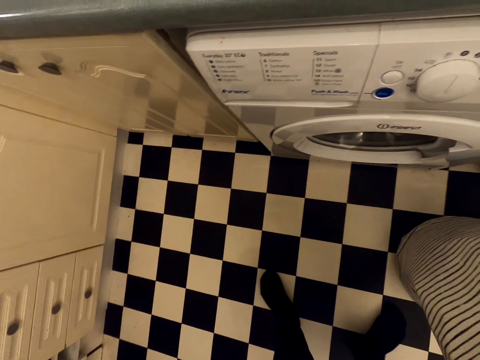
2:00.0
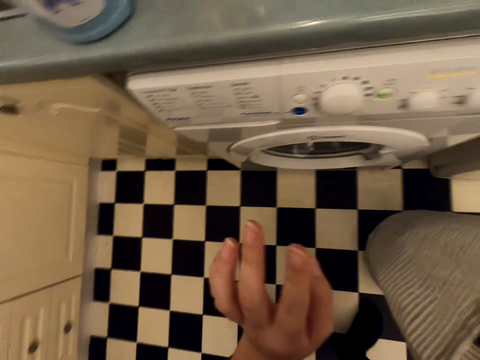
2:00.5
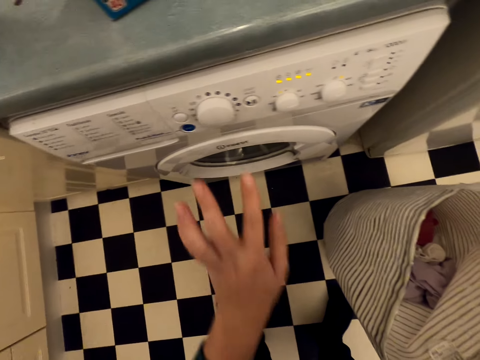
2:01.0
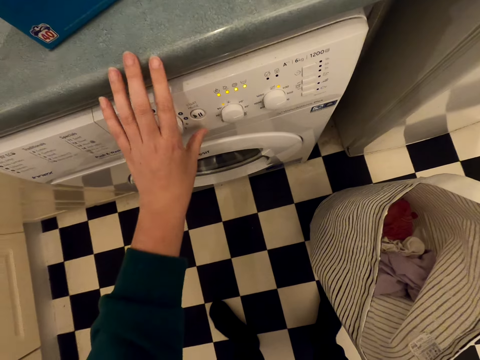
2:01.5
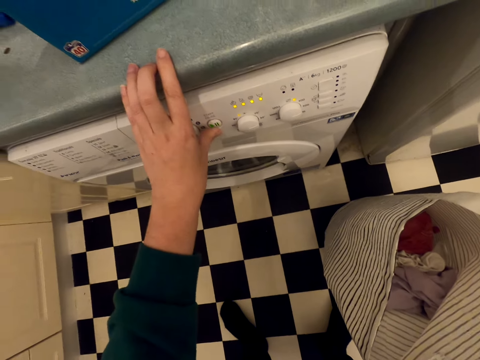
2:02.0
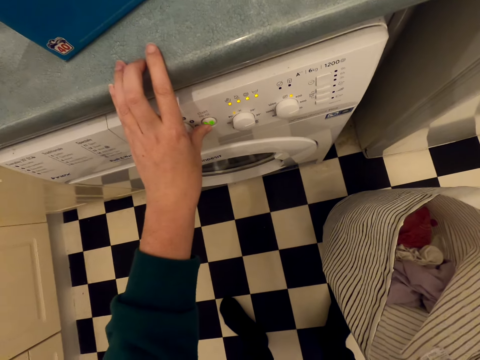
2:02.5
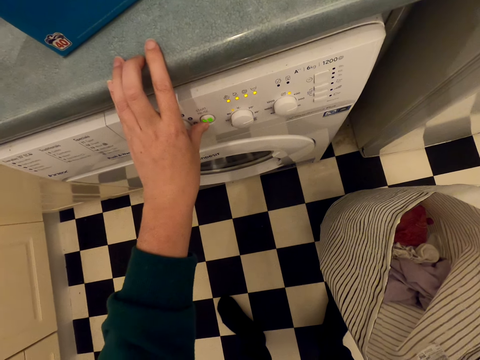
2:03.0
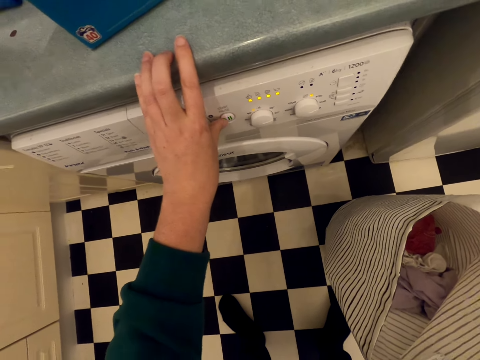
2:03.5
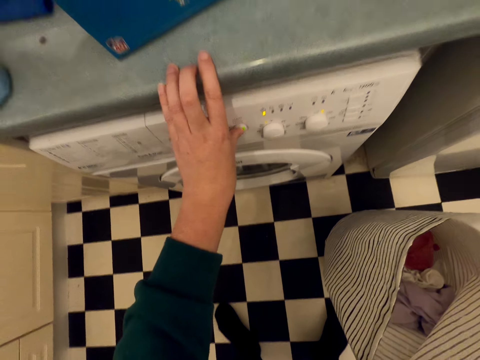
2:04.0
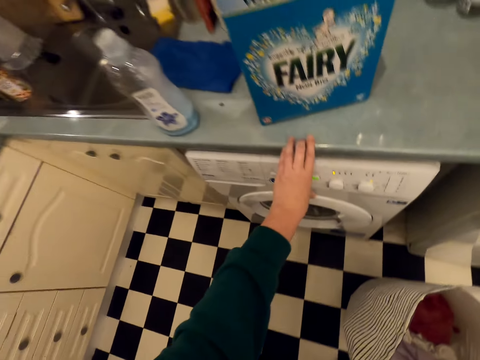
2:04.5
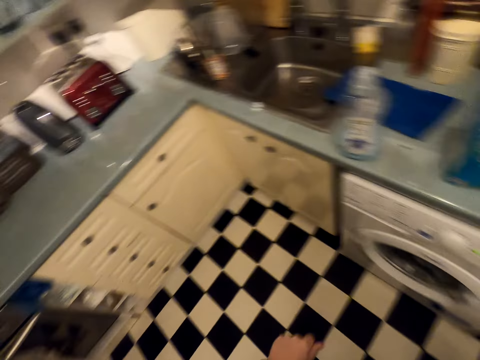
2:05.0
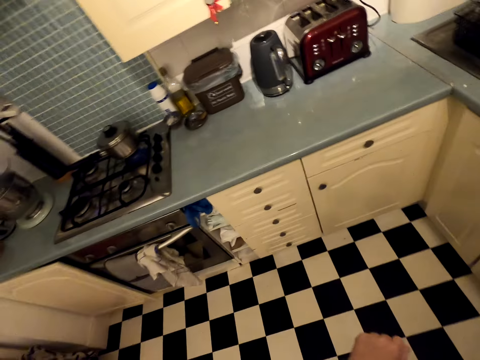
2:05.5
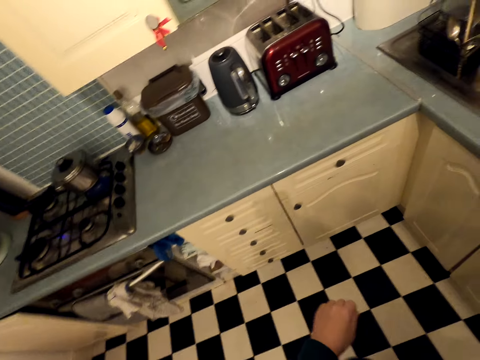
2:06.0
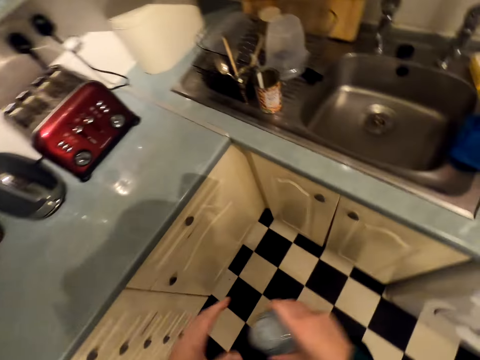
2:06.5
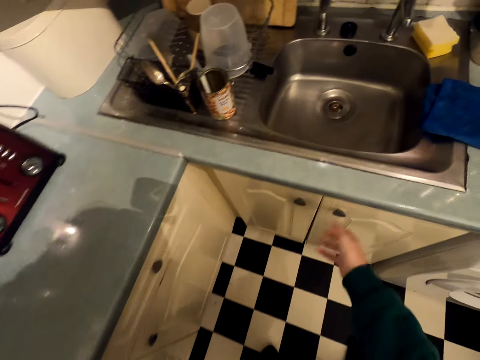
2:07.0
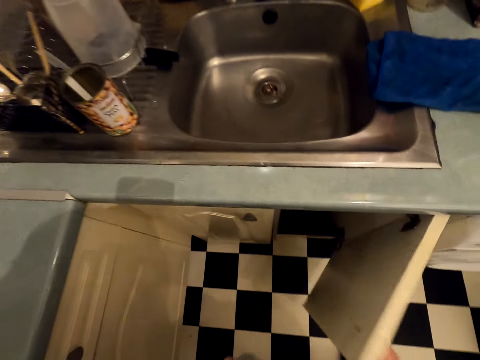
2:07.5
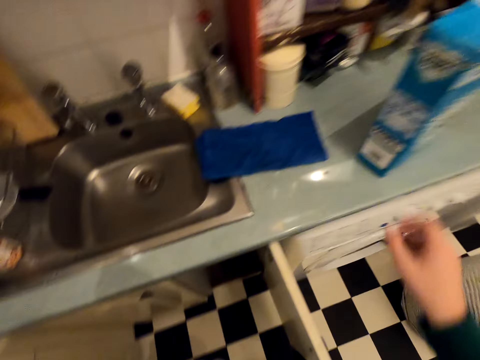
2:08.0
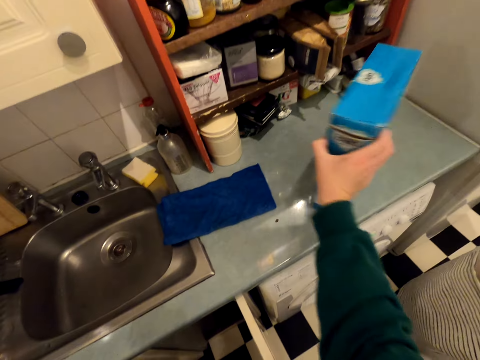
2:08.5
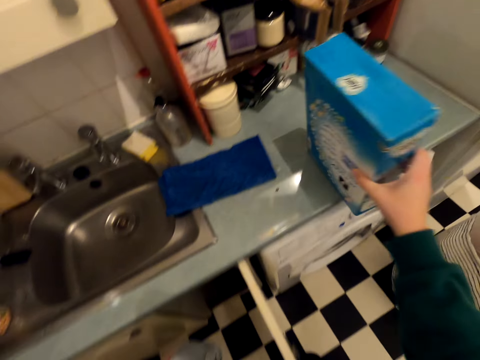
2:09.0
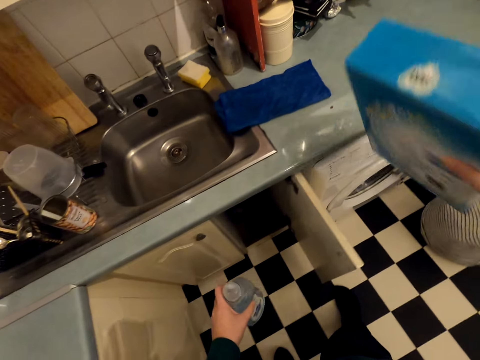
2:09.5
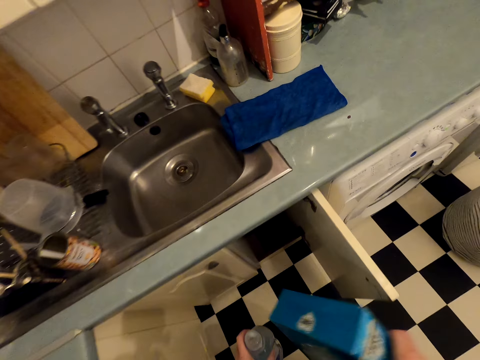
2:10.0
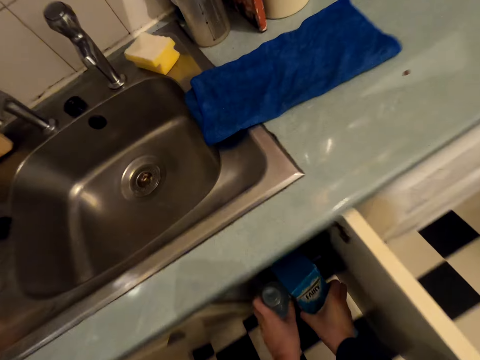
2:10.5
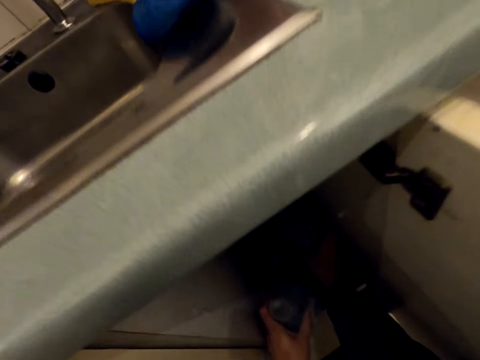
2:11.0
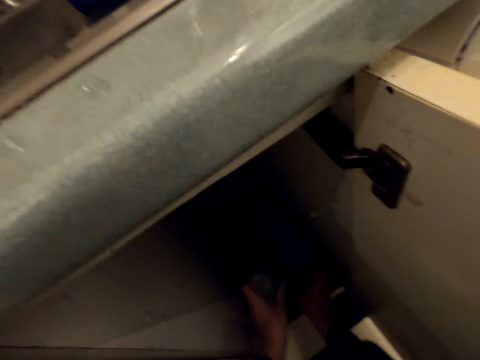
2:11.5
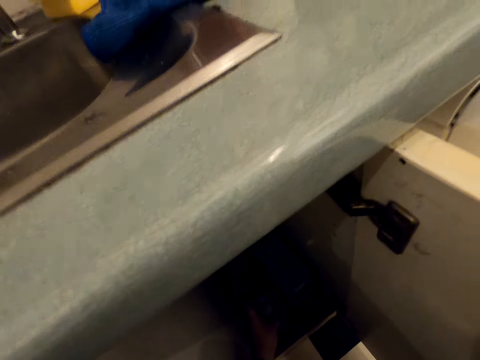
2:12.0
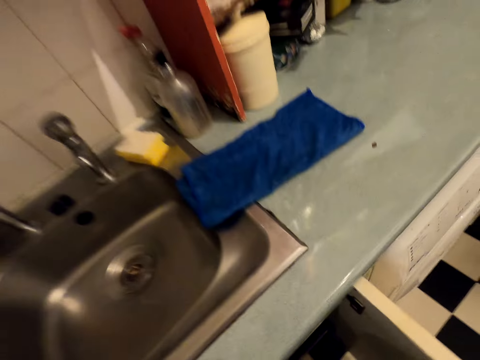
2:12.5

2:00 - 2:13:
The camera wearer operates the laundry machine. They look around the laundry. They pick up the soap bottle from the sink. They open the cupboard. They pick up the box of soap from the sink. They put the bottle and the box of soap inside the cupboard.

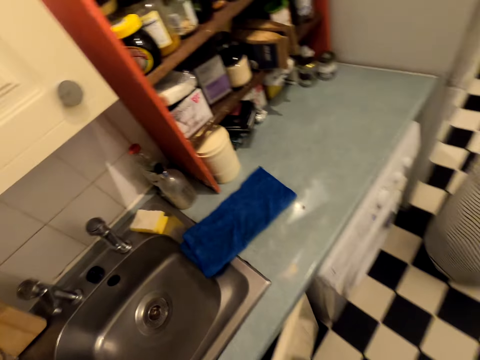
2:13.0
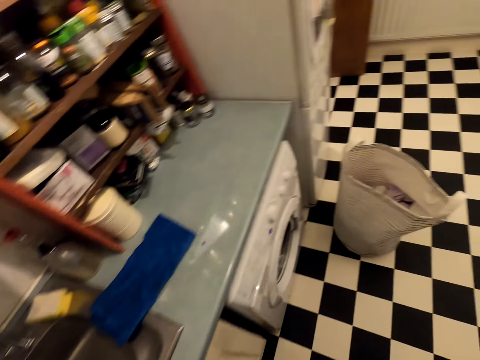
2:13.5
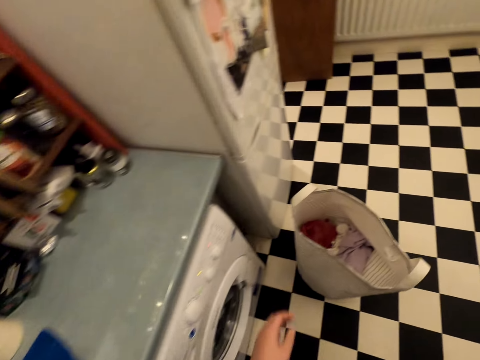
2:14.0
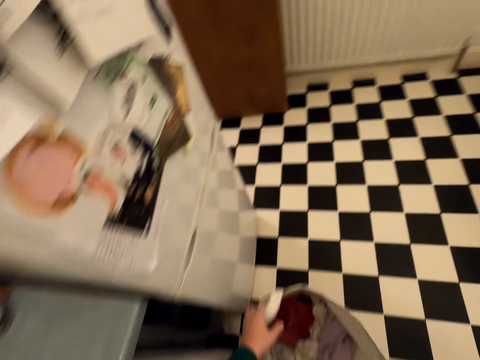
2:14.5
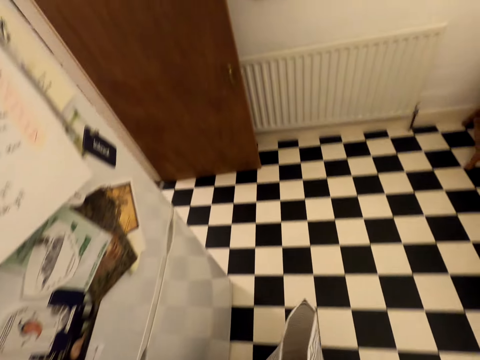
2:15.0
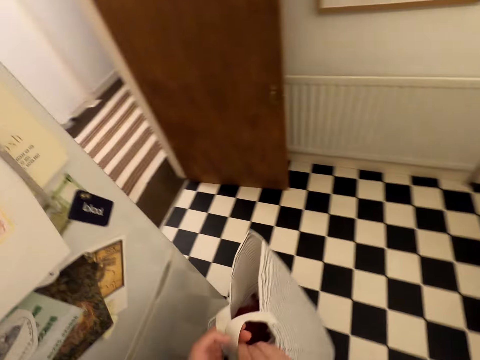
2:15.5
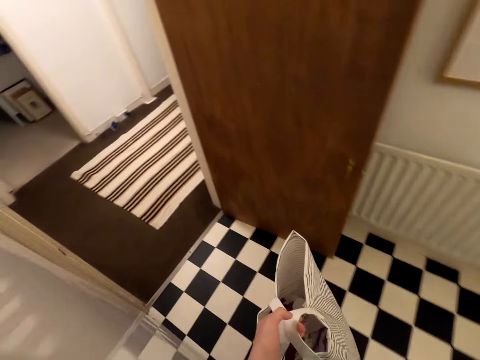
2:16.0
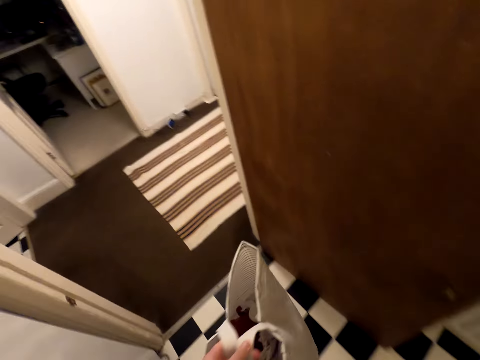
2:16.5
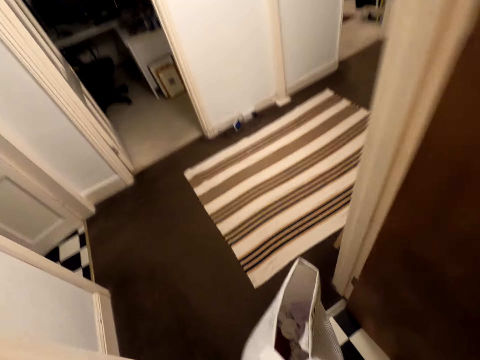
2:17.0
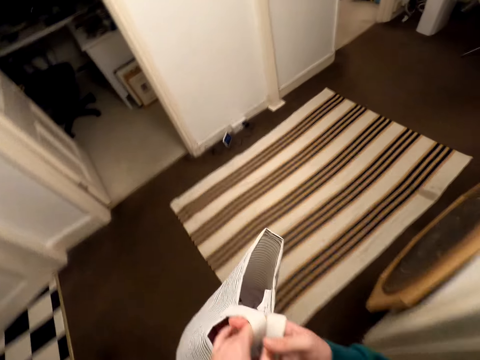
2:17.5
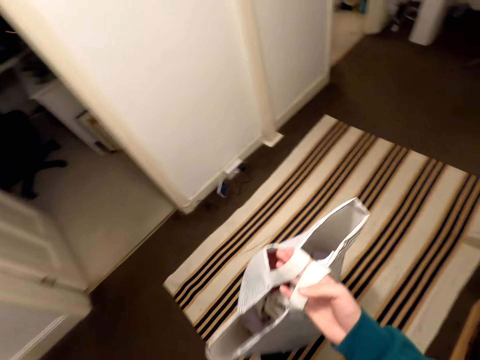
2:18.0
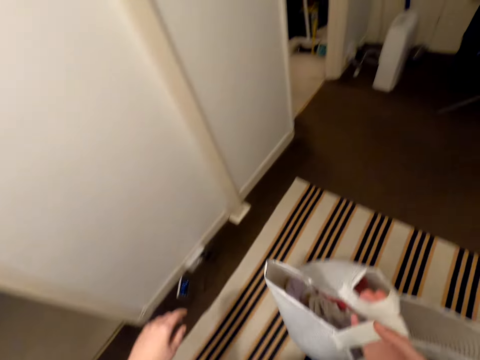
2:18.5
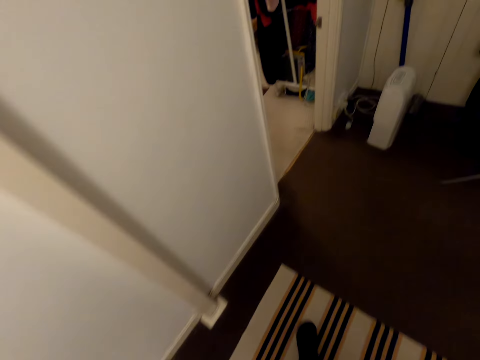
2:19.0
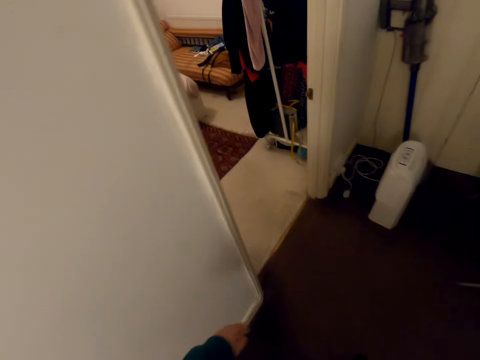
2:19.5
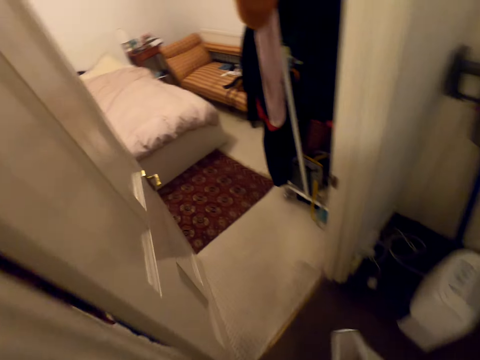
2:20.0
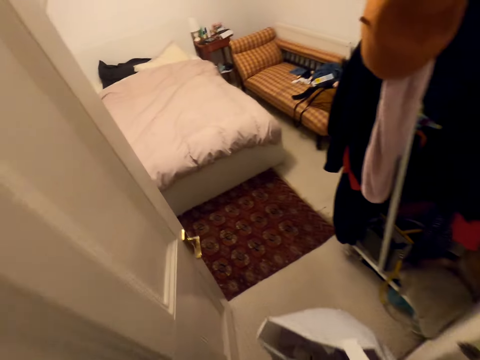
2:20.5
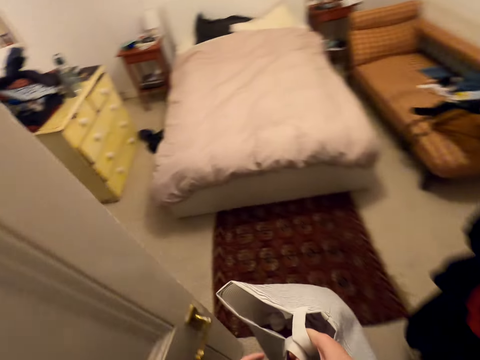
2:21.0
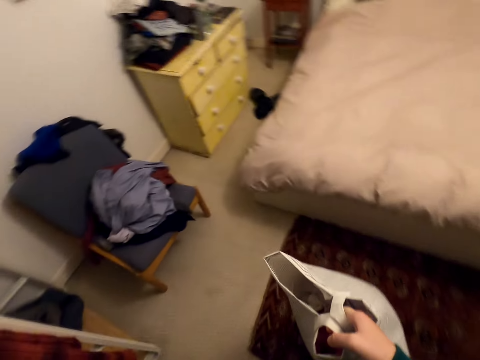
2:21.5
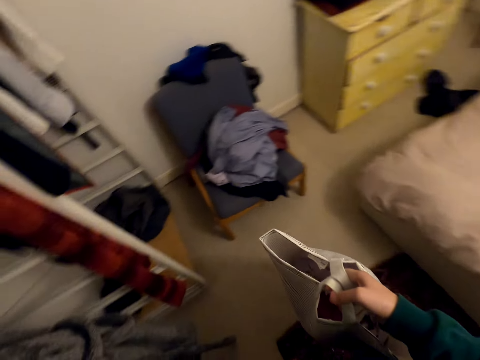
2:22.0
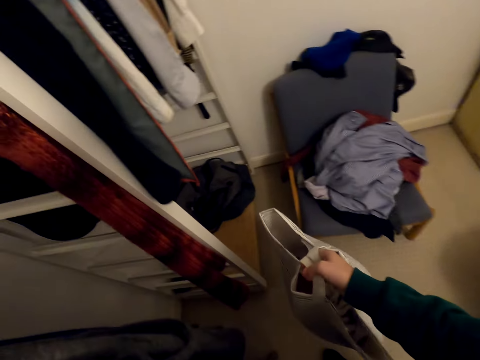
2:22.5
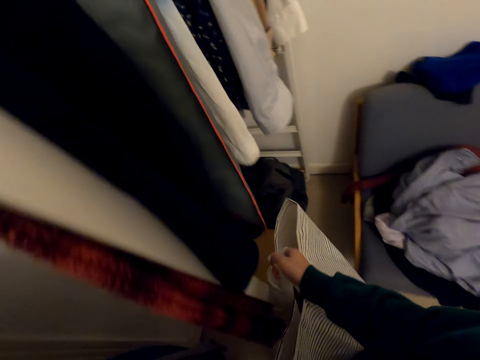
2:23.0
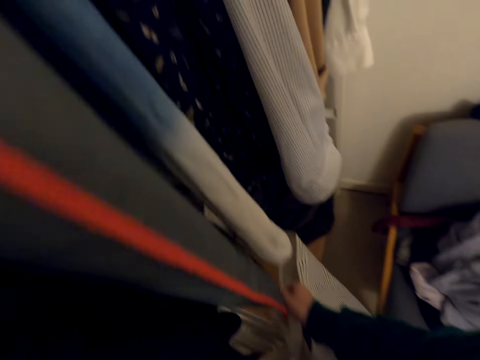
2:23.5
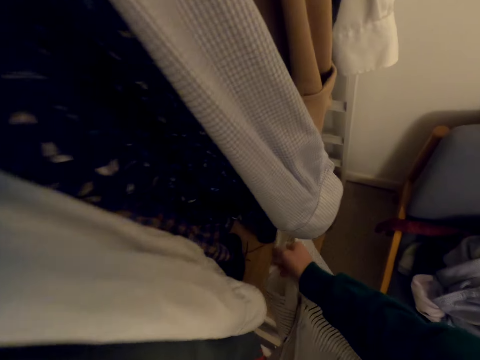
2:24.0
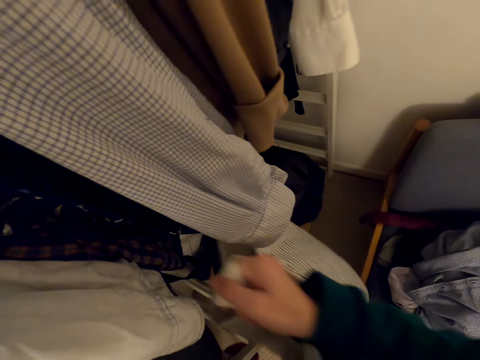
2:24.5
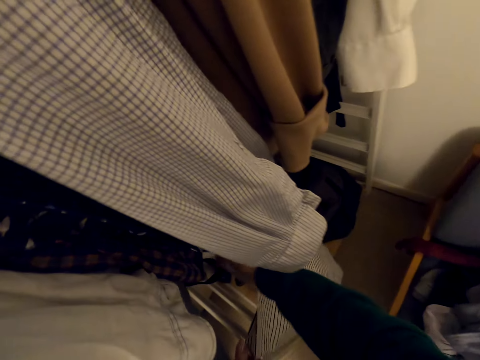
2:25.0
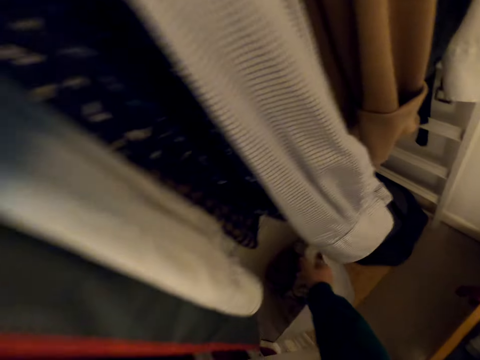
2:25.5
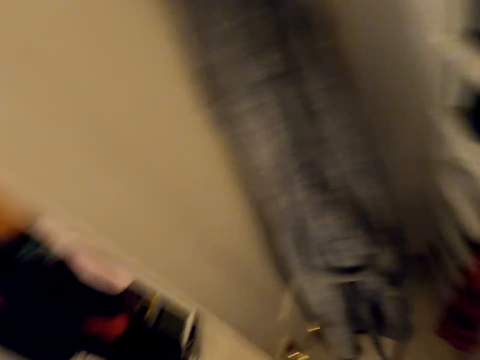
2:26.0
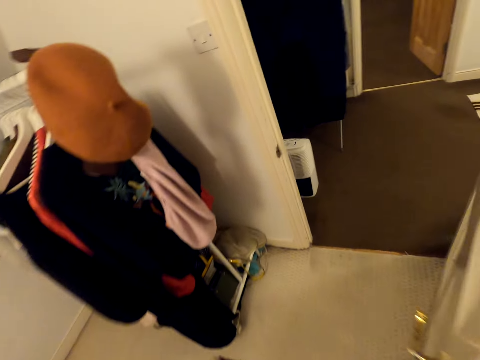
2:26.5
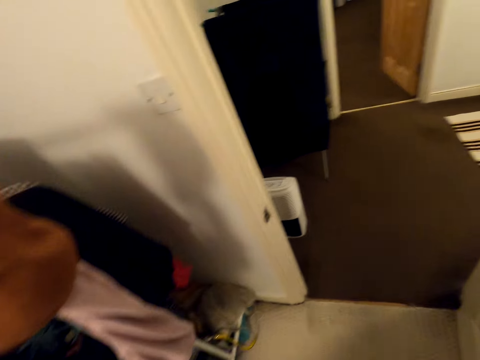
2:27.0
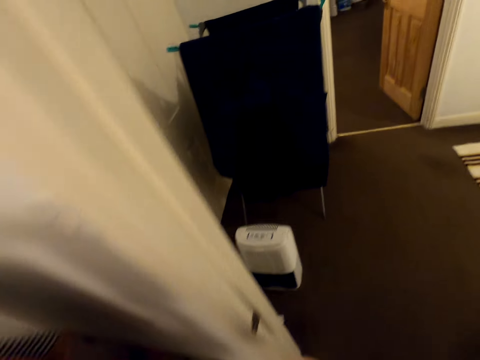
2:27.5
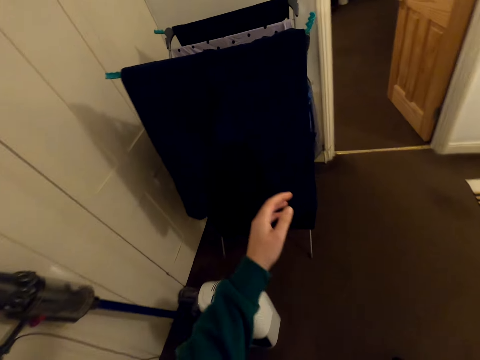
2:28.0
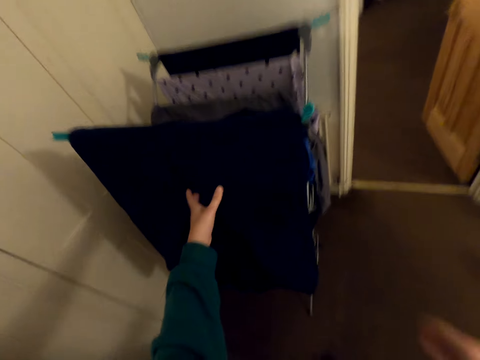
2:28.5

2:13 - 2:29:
The camera wearer closes the cupboard. They hold the bag or laundry basket. They pick up the laundry basket. They walk out from the laundry. They walk around the house. They put the laundry basket in the wardrobe. They look around the house. They turn around. They walk around the house. They pick clothes.
